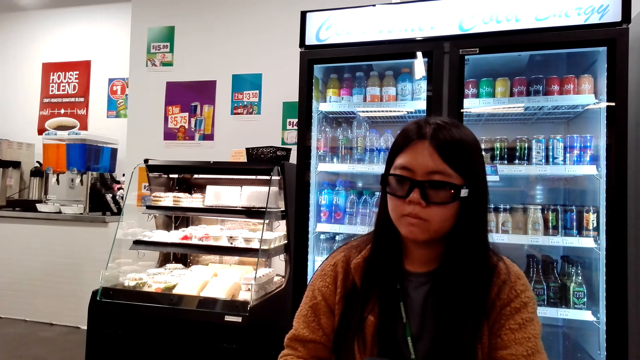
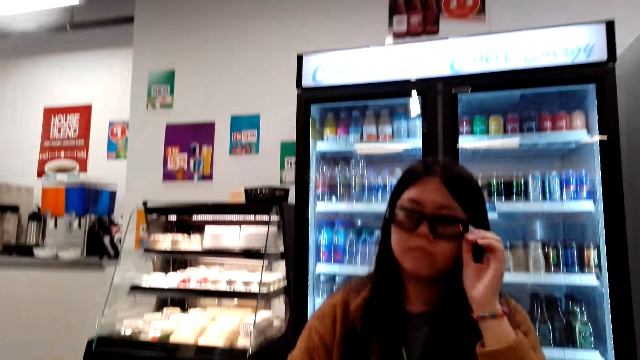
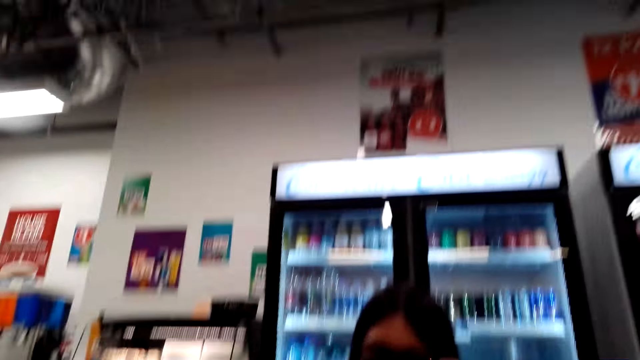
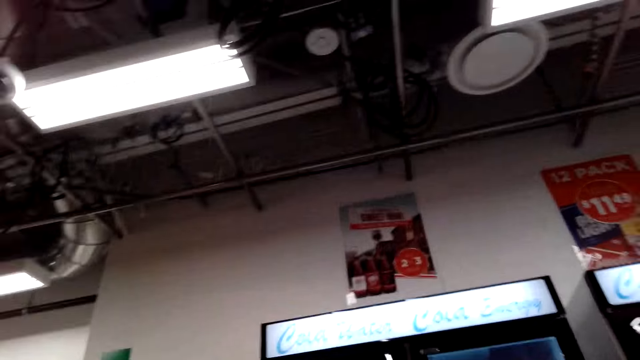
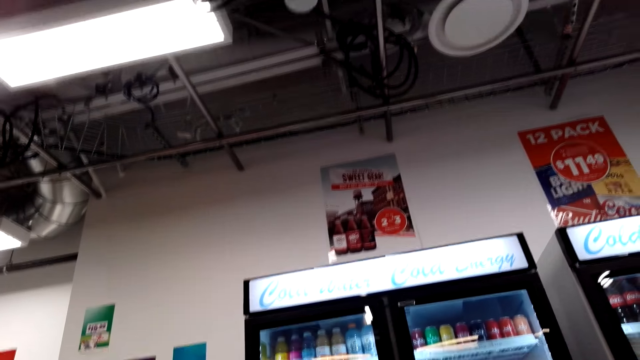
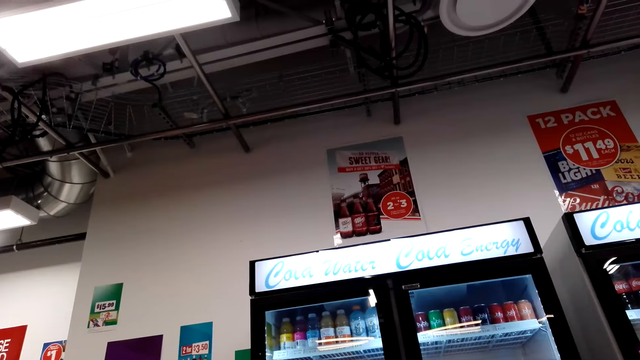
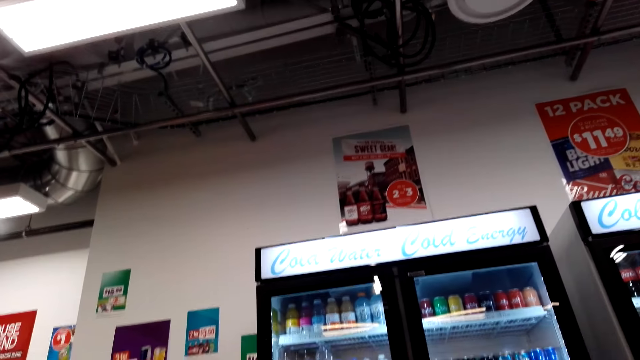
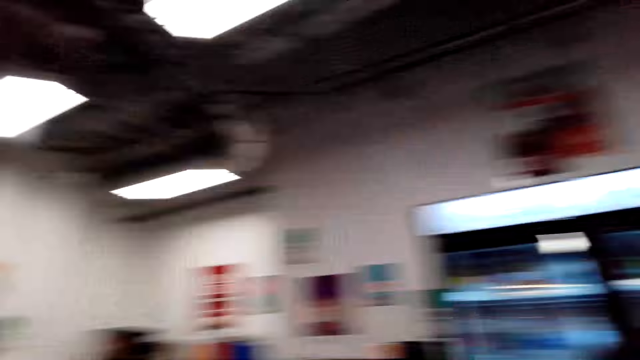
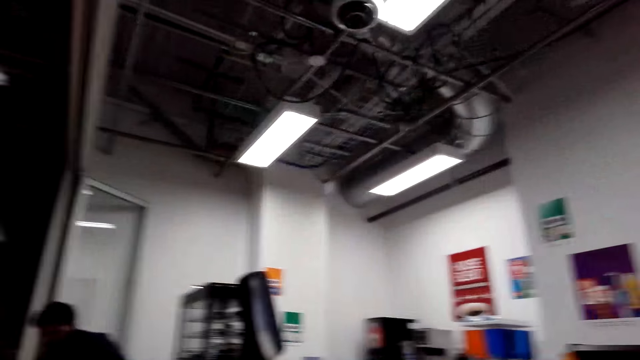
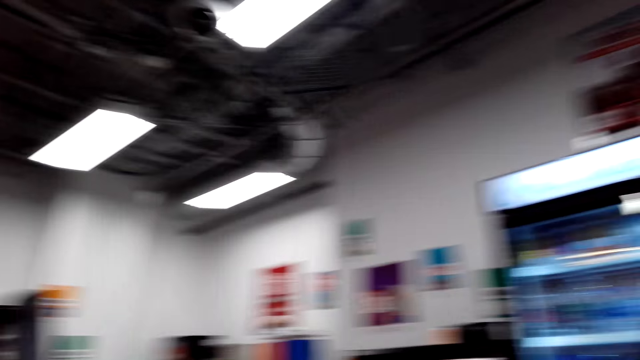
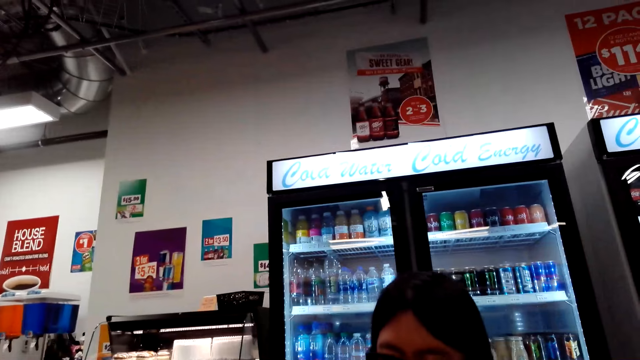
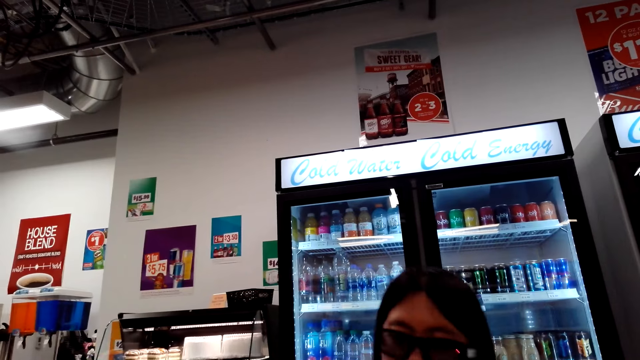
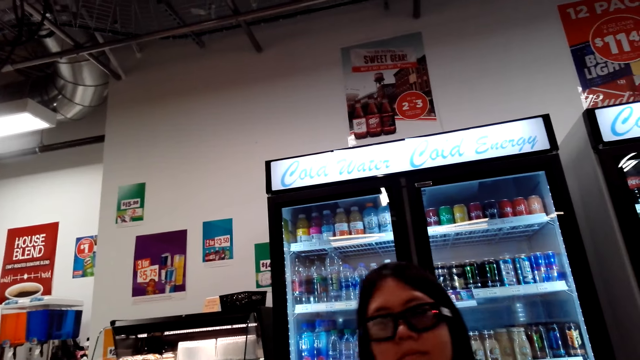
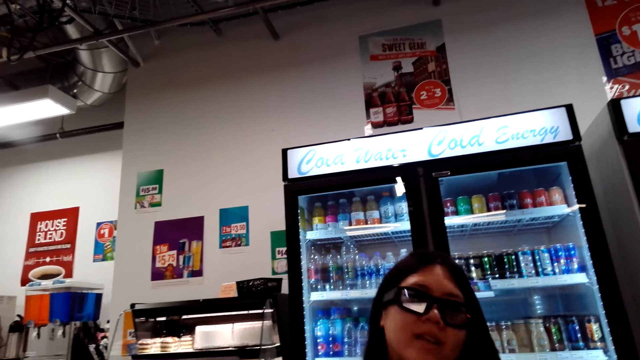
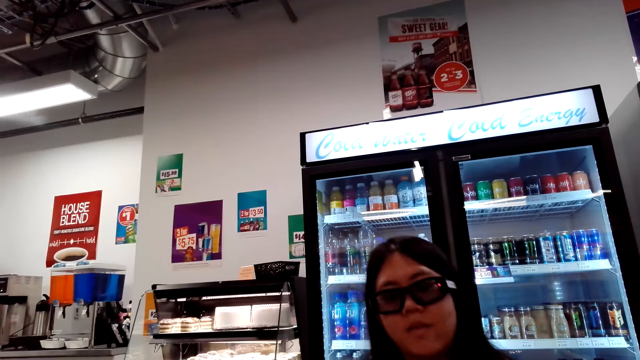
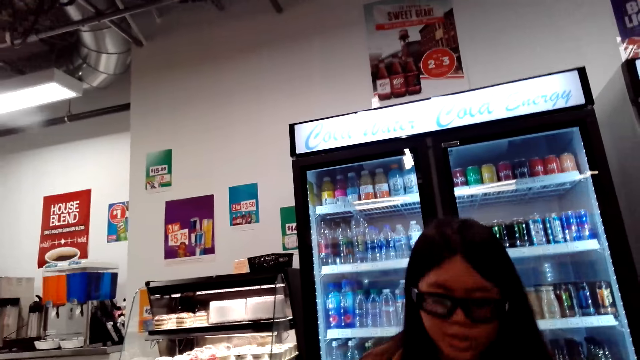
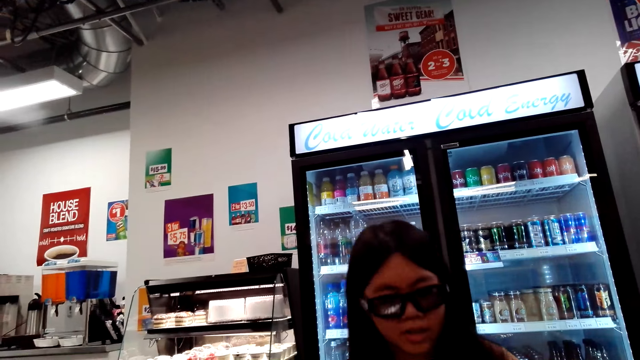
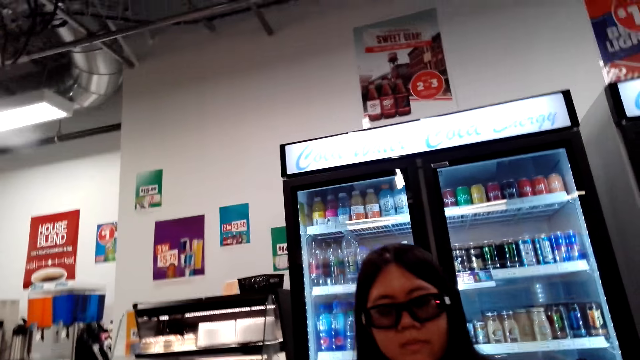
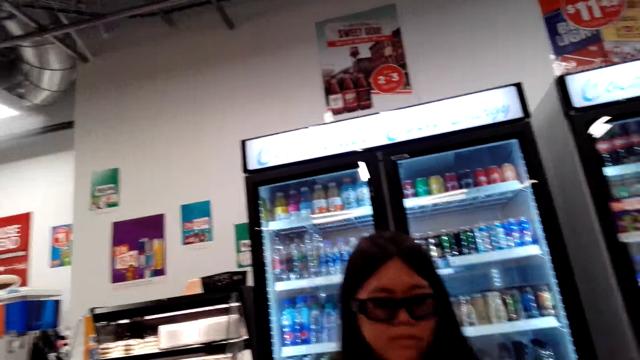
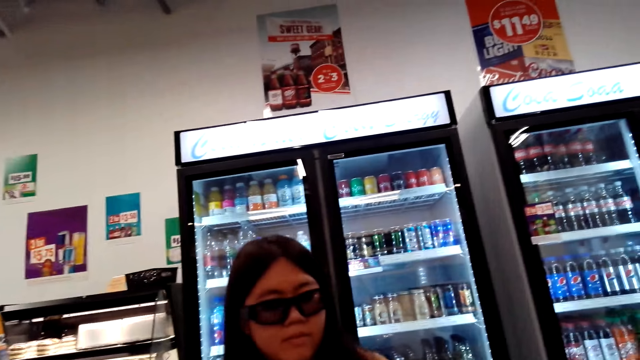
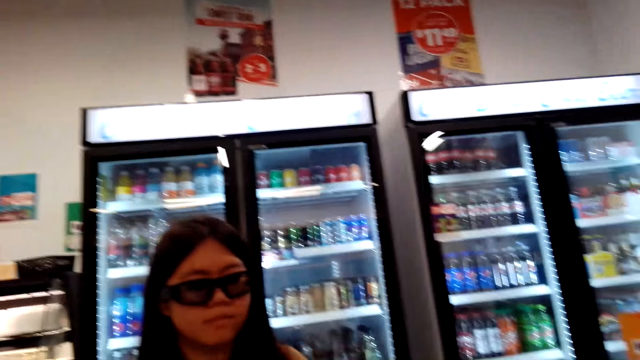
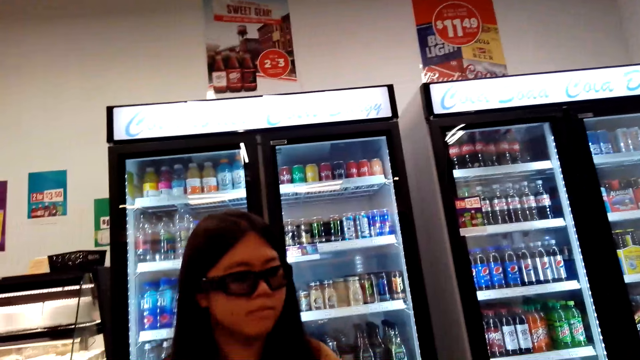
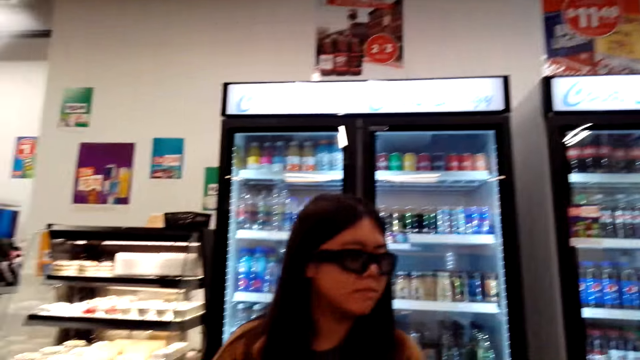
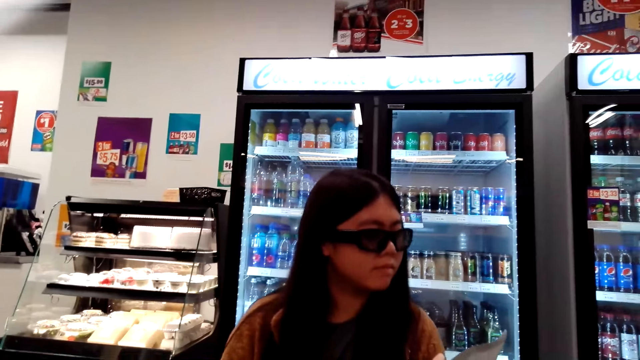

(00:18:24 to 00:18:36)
A woman touches her glasses. The camera wearer looks around. The woman dances to the song.

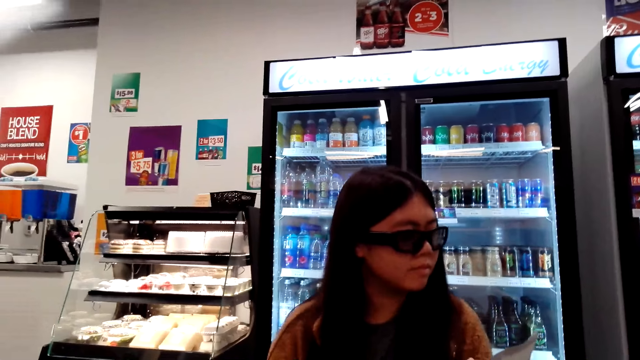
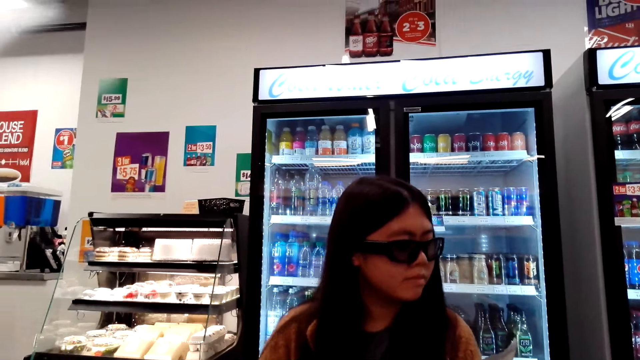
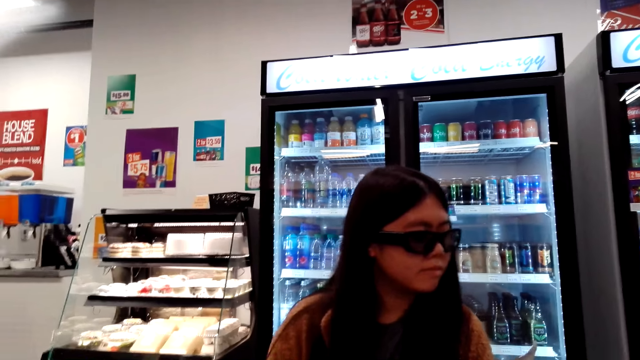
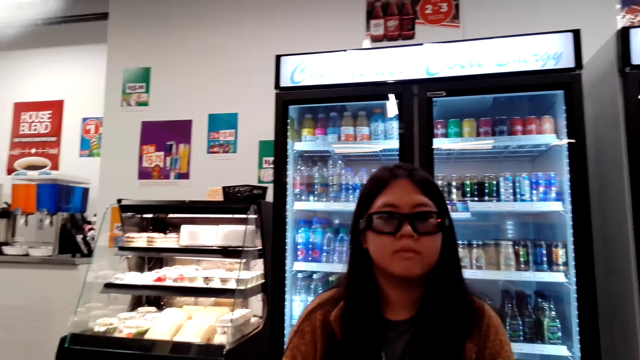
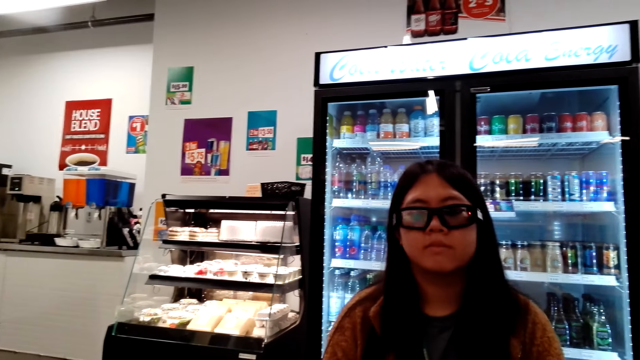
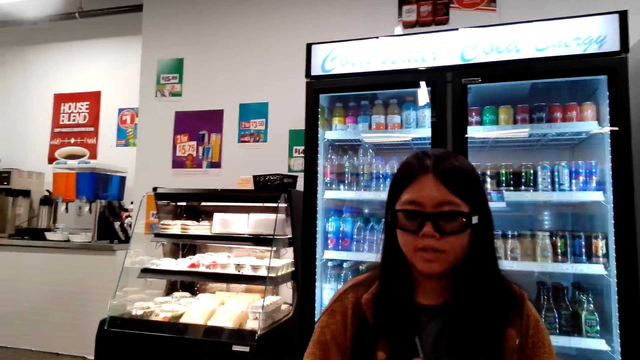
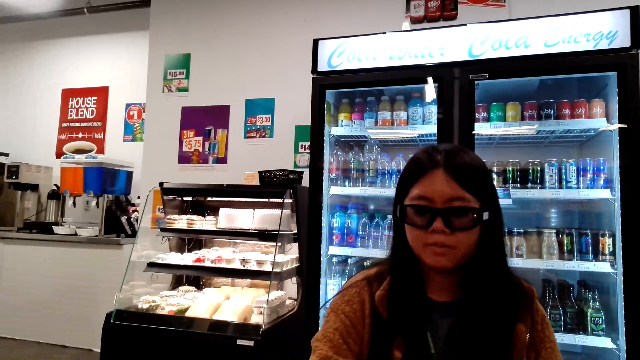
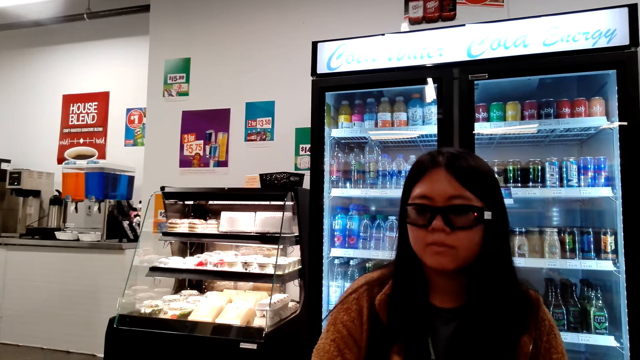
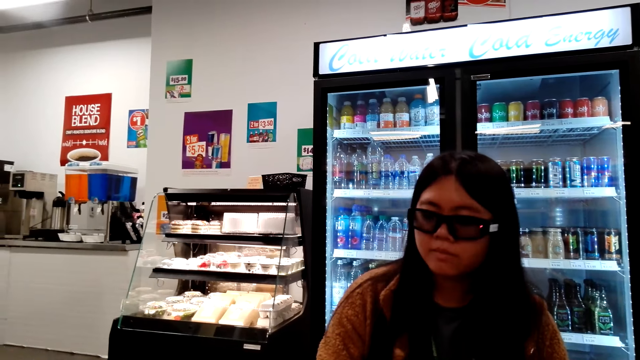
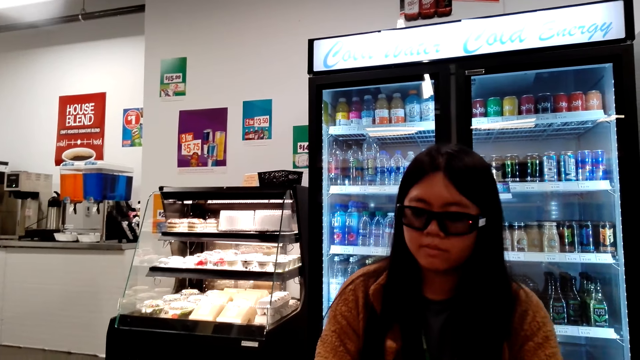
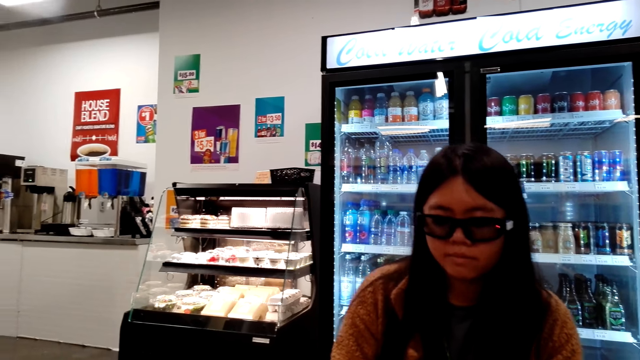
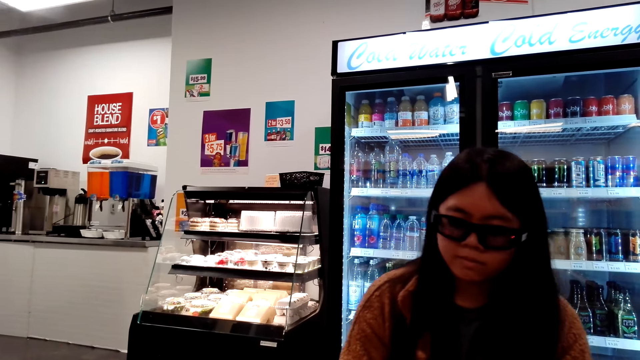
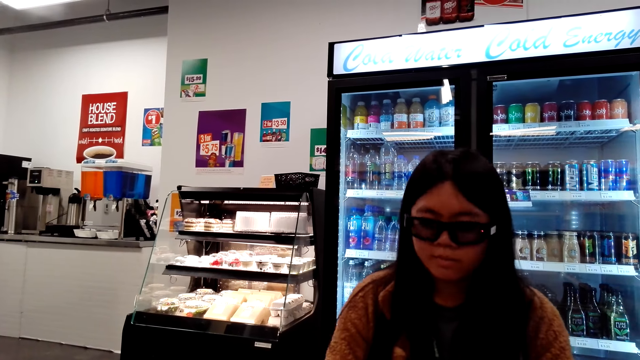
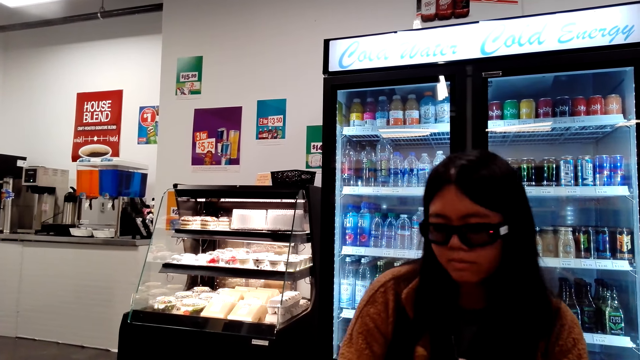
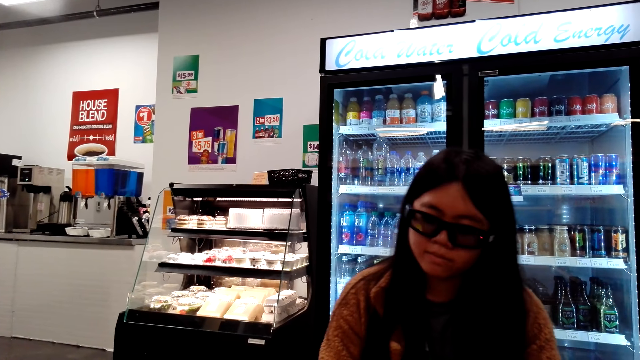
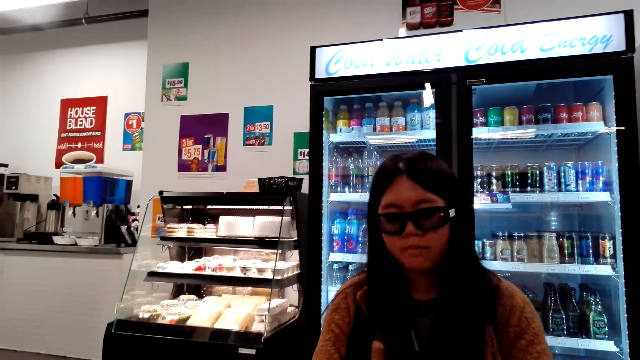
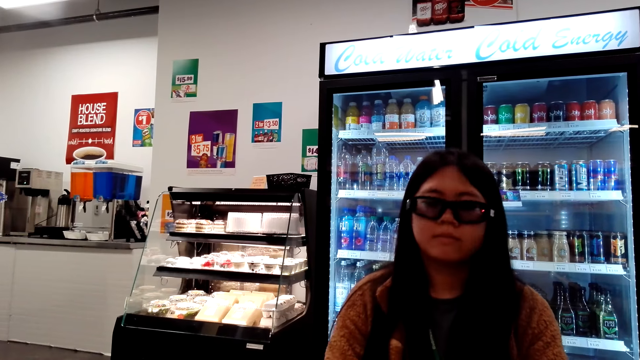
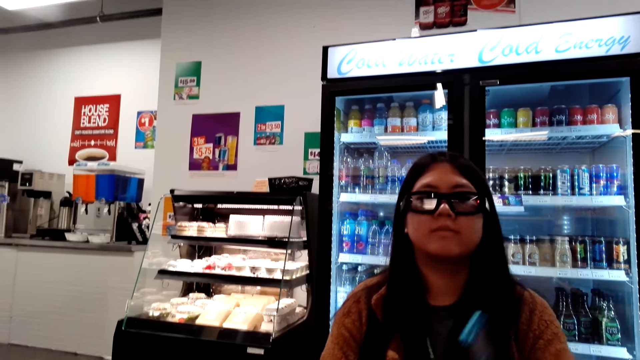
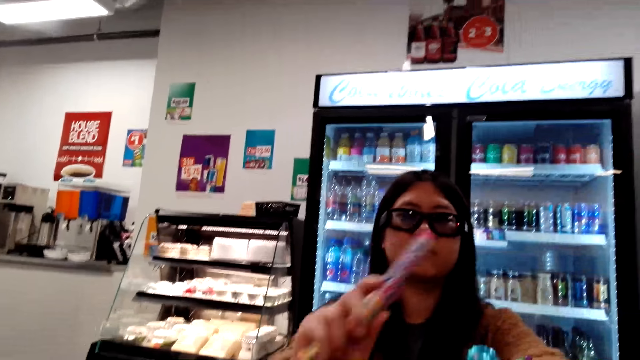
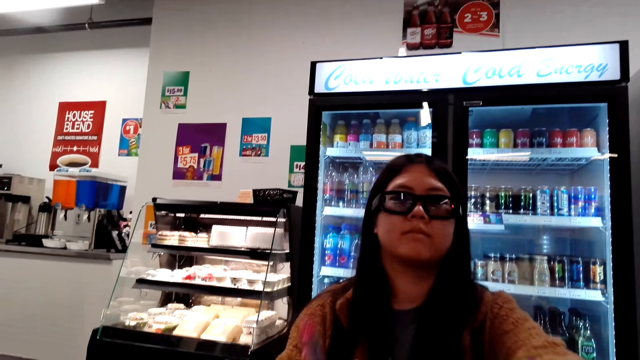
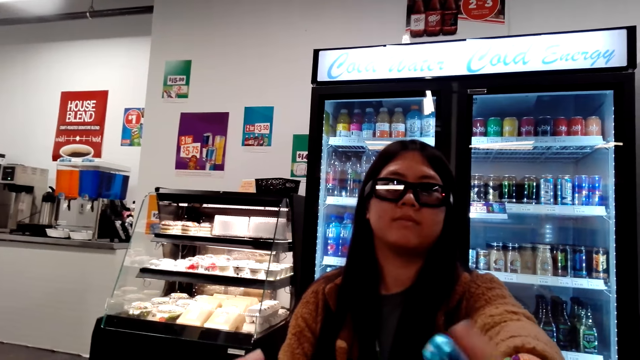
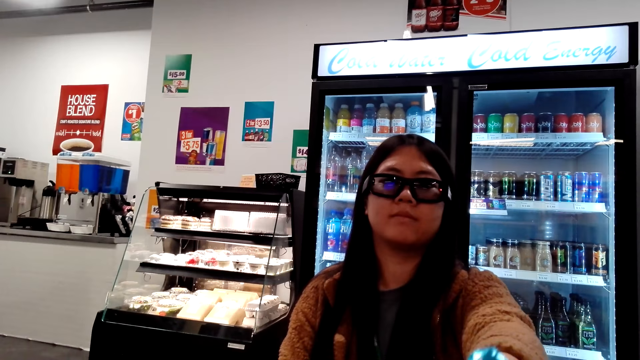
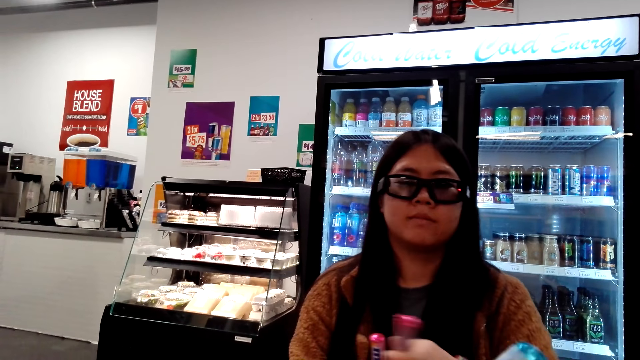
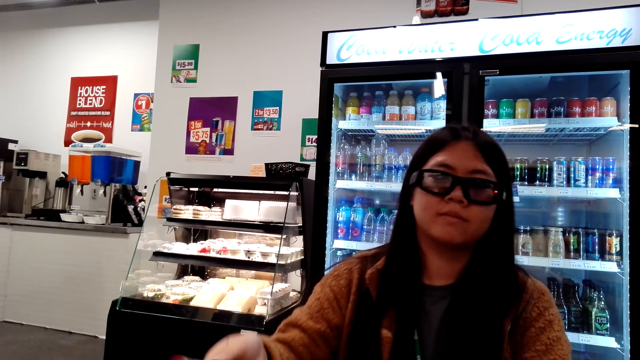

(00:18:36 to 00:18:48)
The camera wearer dialogues with a woman. The woman holds mentos. The camera wearer plays with the woman.
